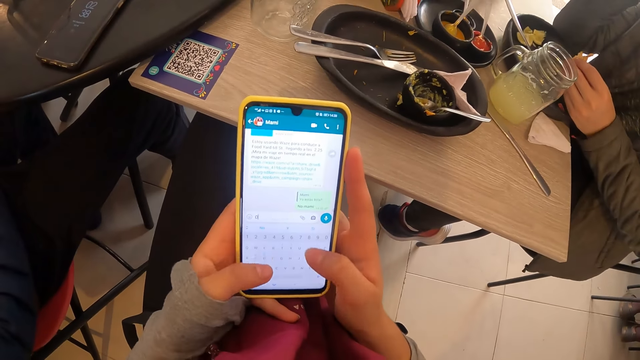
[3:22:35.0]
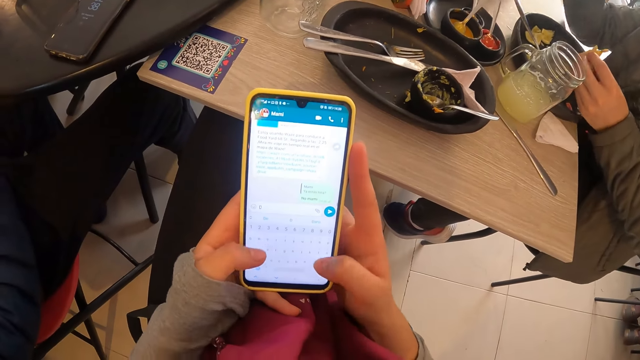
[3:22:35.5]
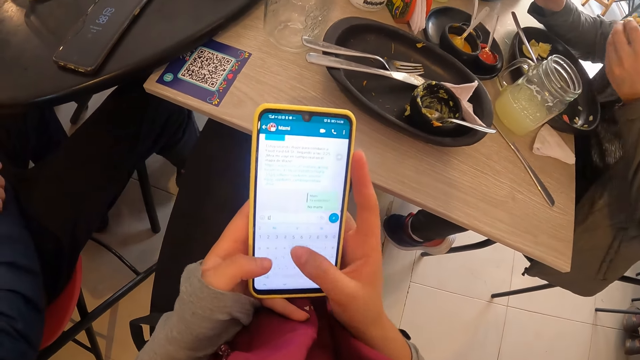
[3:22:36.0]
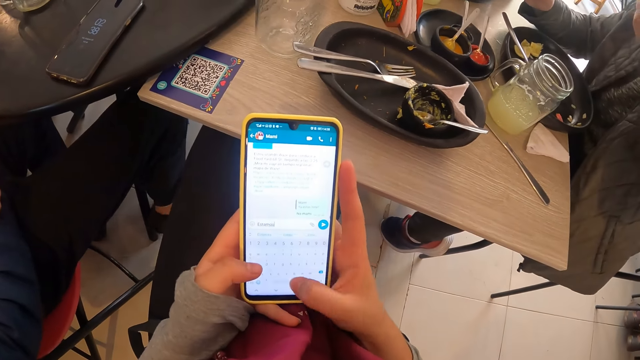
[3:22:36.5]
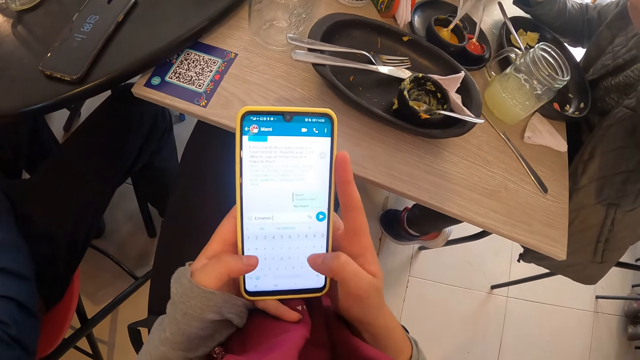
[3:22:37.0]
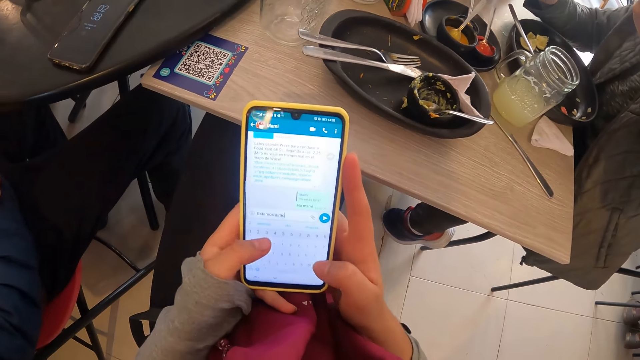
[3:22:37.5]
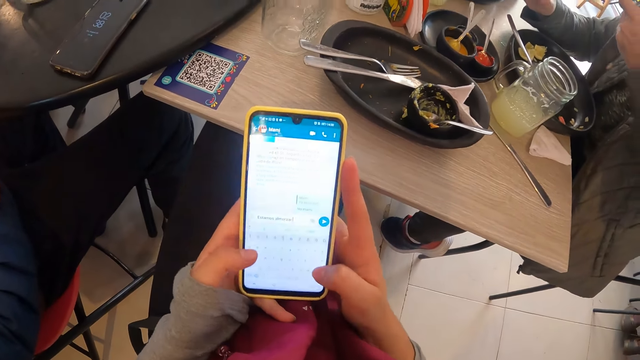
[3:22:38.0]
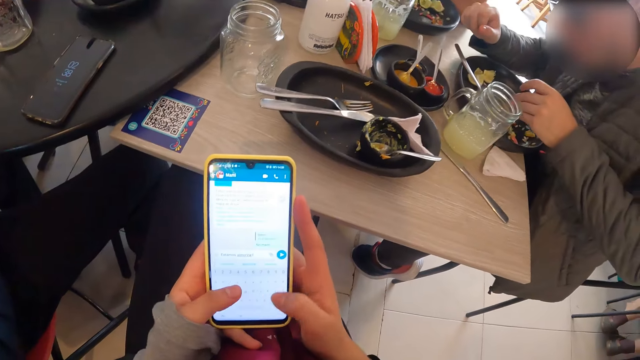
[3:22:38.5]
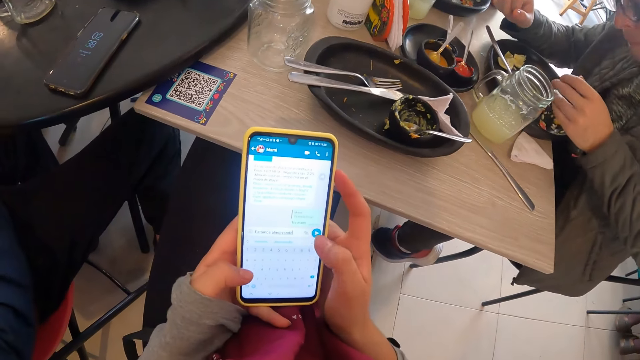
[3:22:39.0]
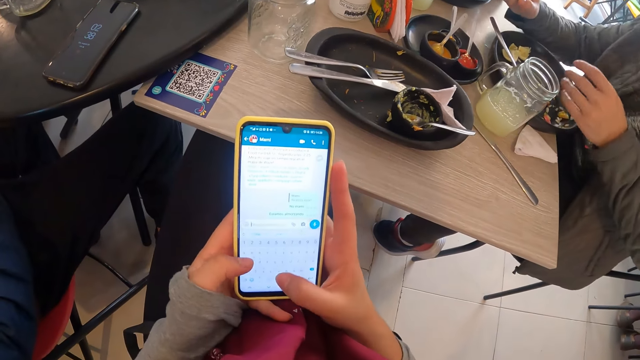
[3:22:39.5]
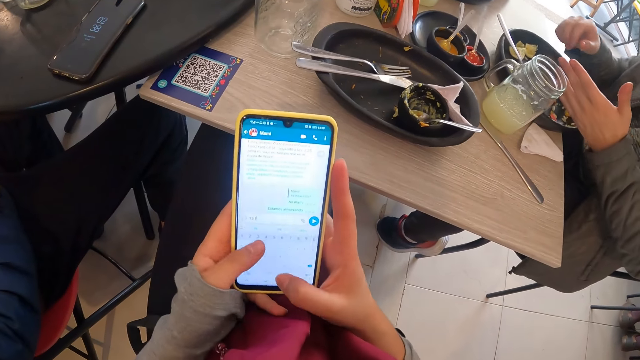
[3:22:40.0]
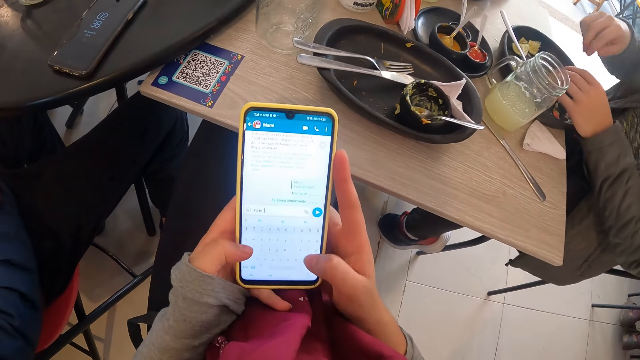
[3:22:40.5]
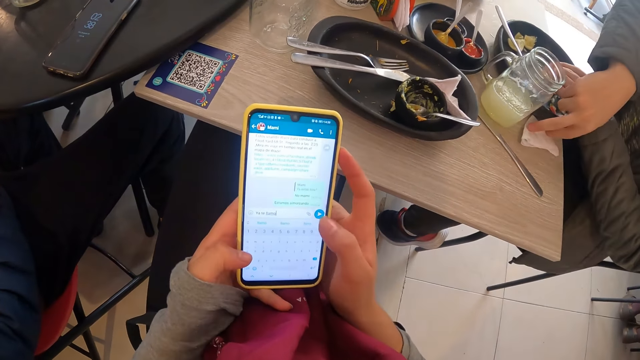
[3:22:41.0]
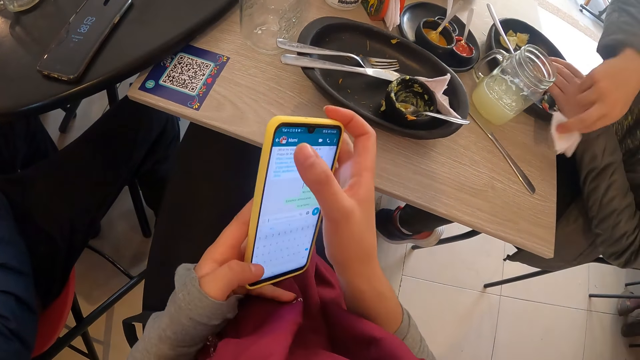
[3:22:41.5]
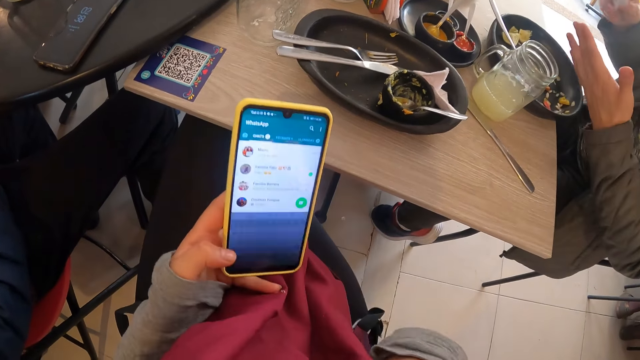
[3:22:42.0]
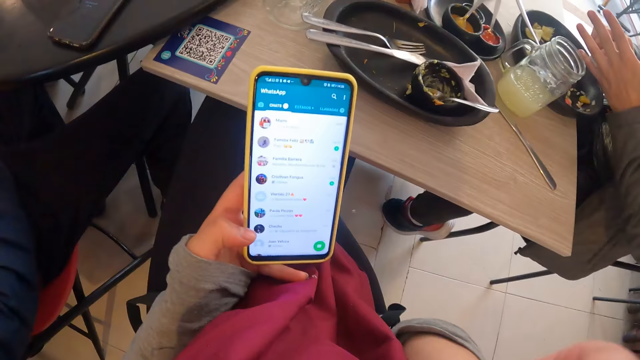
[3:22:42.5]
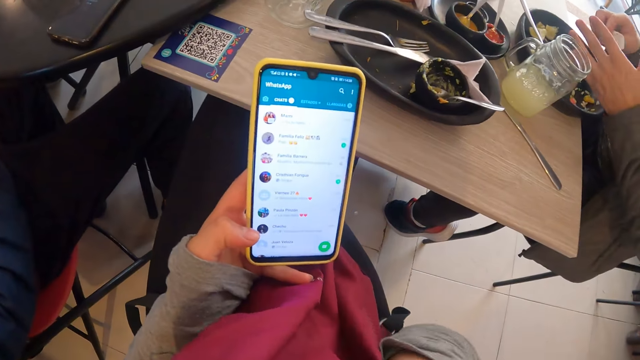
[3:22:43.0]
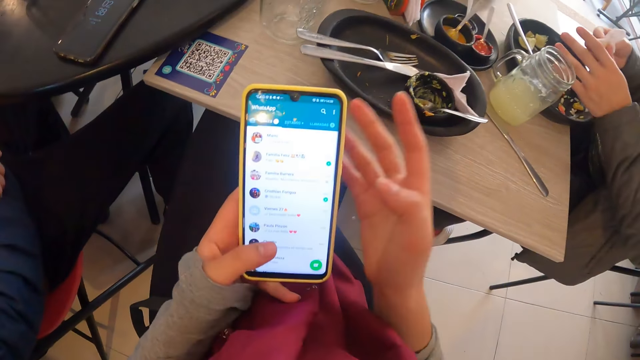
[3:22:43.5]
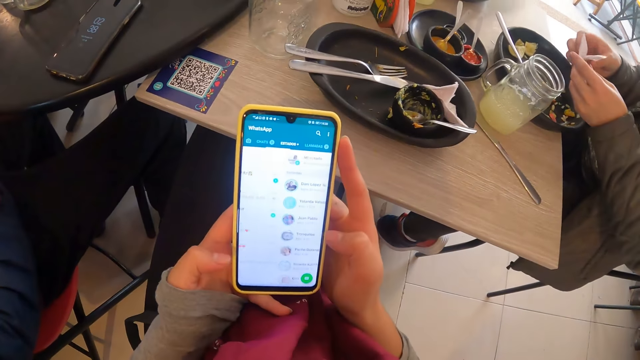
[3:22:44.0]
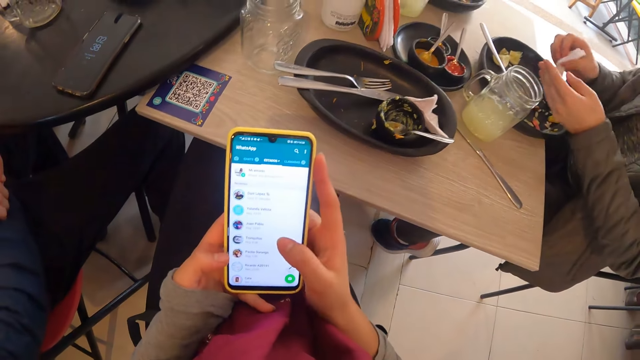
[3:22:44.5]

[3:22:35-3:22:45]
The camera wearer types on a phone. A man eats the taco in his left hand. The camera wearer sends a message on the phone. They type on the phone. The man picks up a serviette from the table with his right hand. He wipes his left hand with the serviette in his right hand.

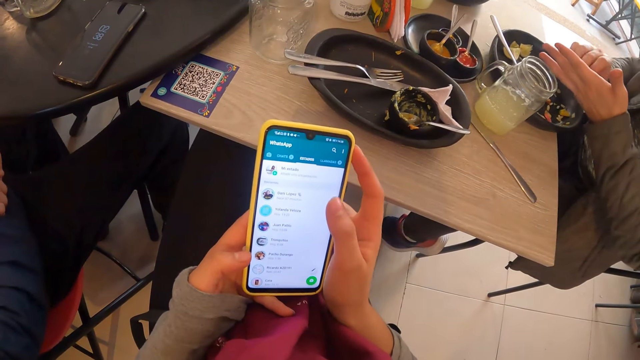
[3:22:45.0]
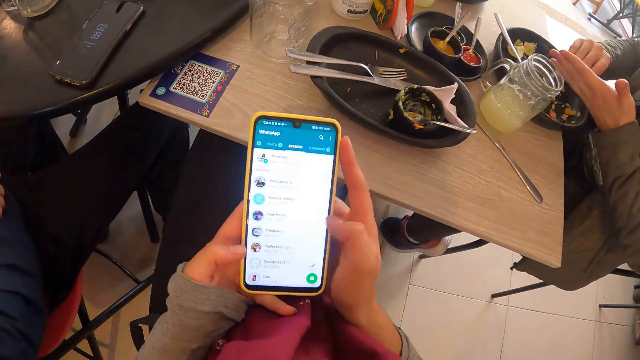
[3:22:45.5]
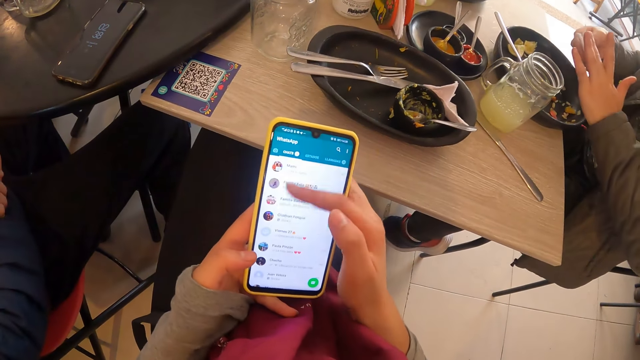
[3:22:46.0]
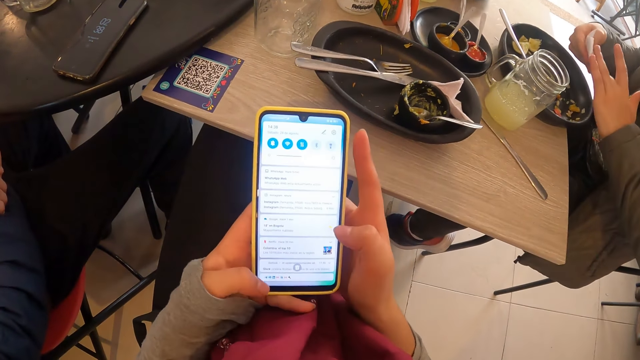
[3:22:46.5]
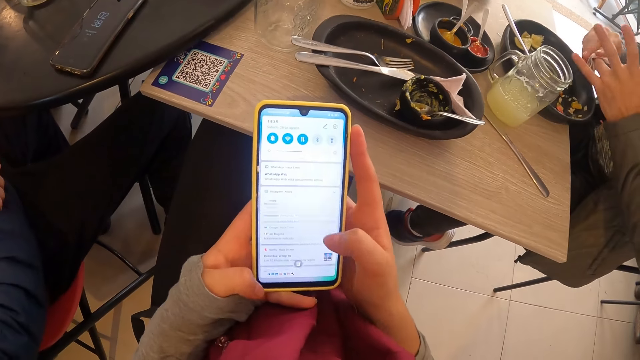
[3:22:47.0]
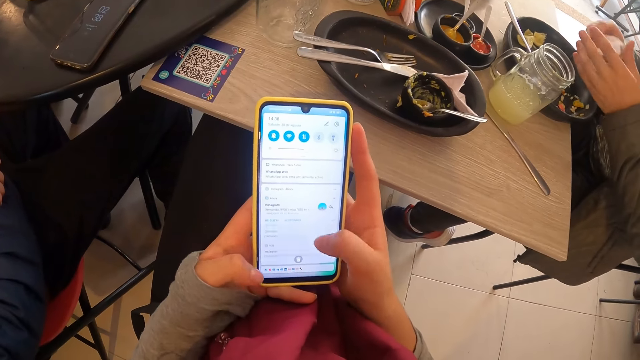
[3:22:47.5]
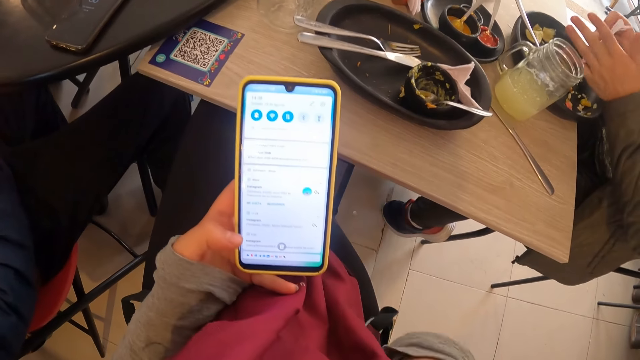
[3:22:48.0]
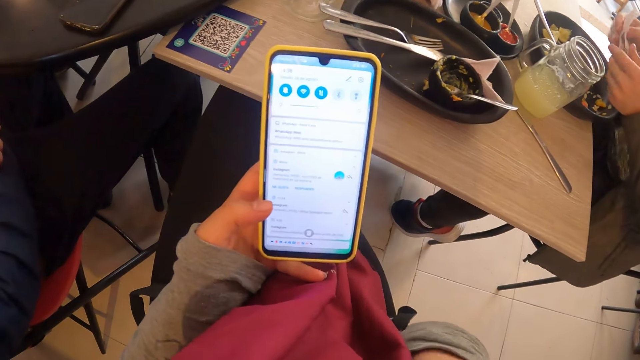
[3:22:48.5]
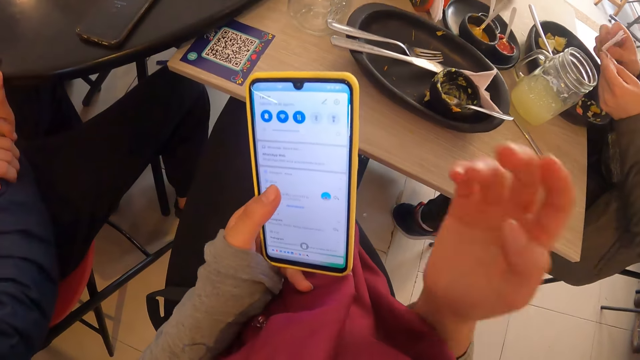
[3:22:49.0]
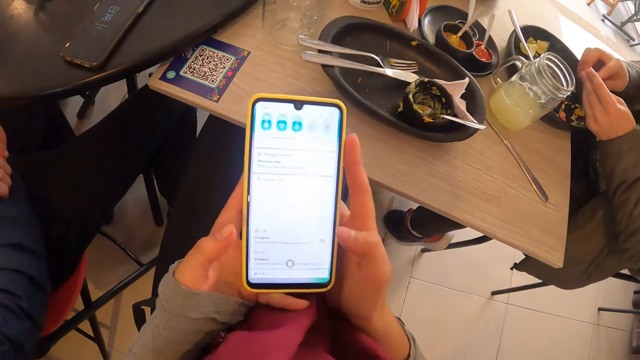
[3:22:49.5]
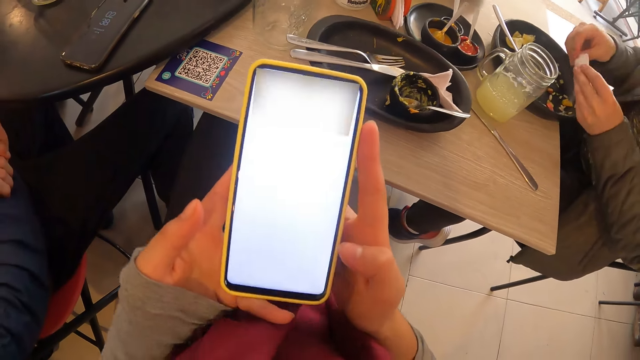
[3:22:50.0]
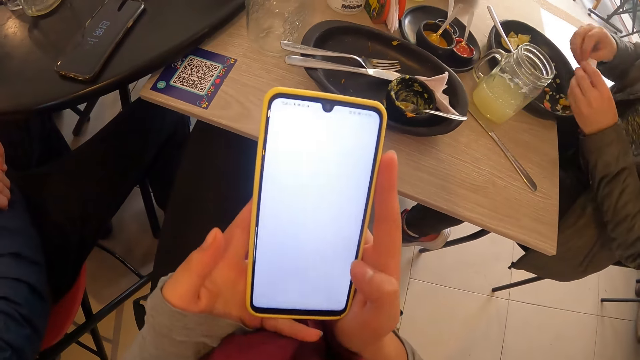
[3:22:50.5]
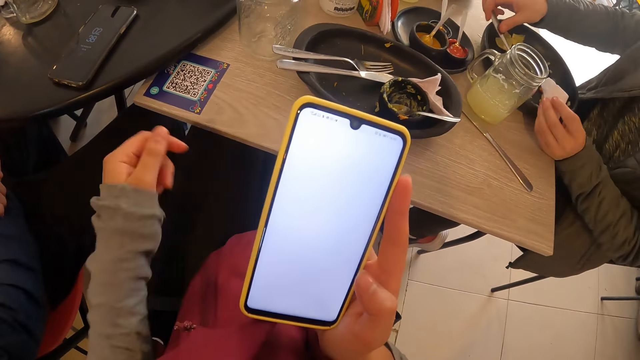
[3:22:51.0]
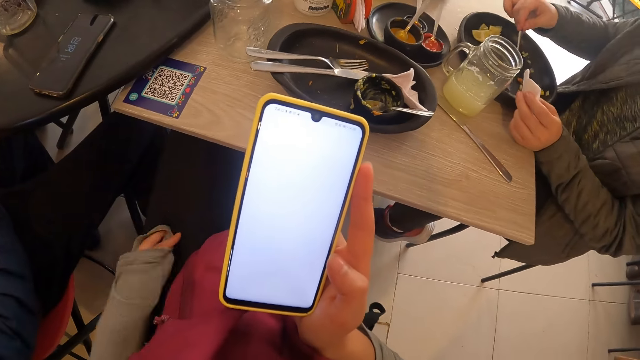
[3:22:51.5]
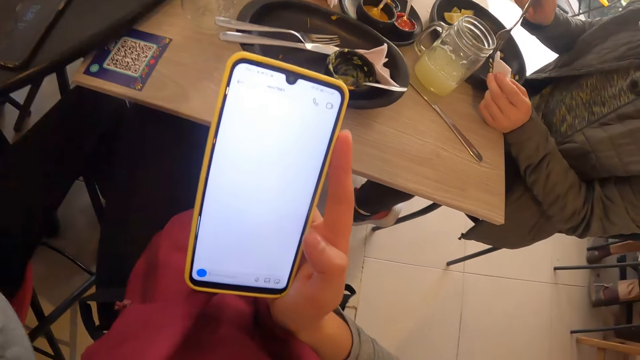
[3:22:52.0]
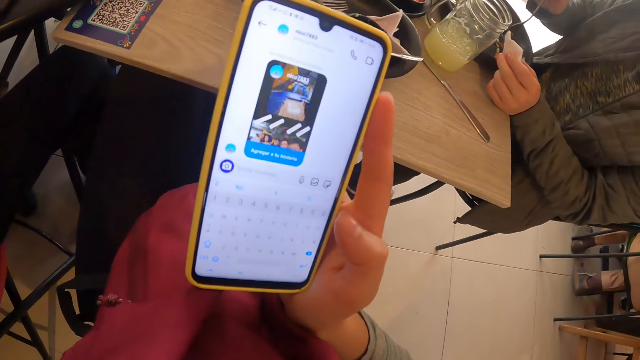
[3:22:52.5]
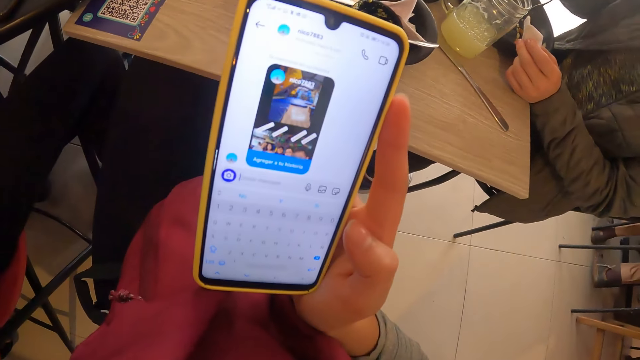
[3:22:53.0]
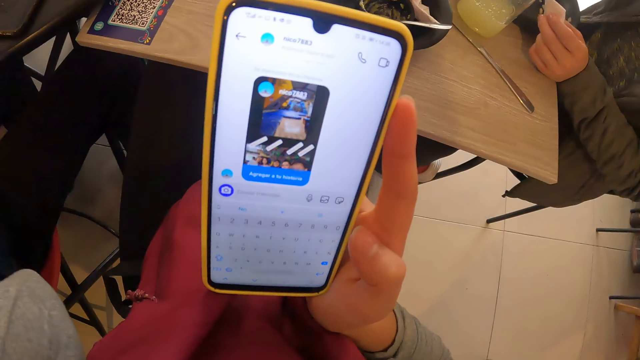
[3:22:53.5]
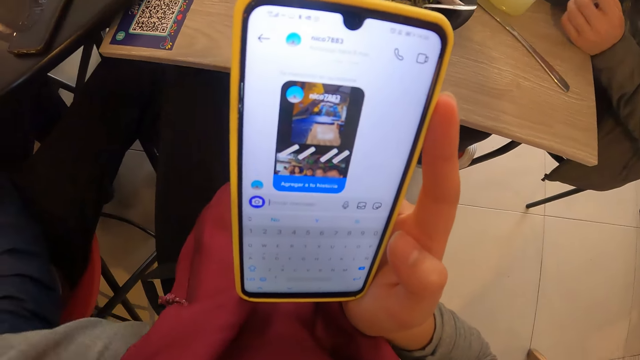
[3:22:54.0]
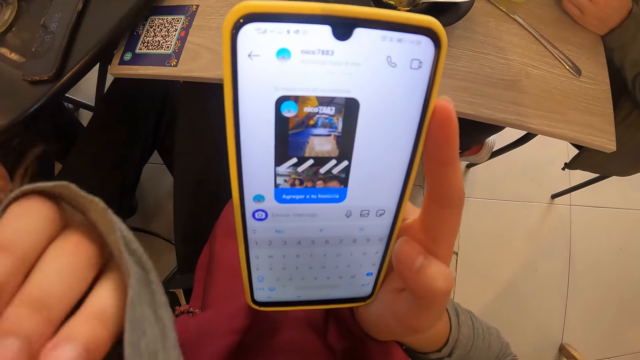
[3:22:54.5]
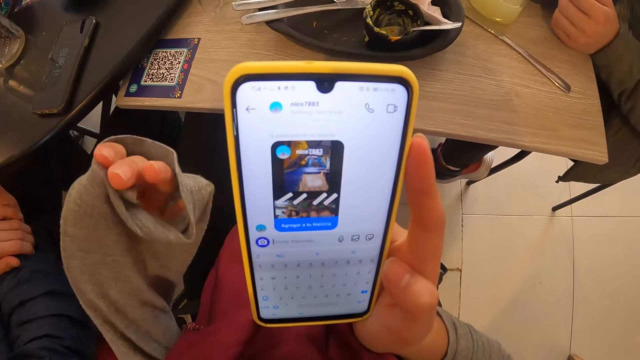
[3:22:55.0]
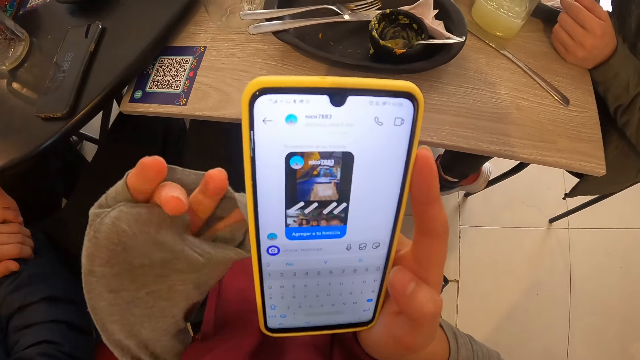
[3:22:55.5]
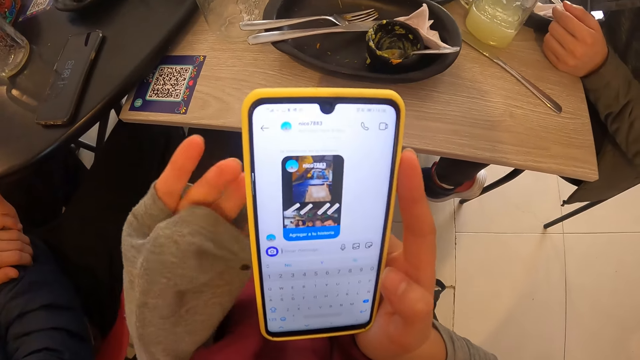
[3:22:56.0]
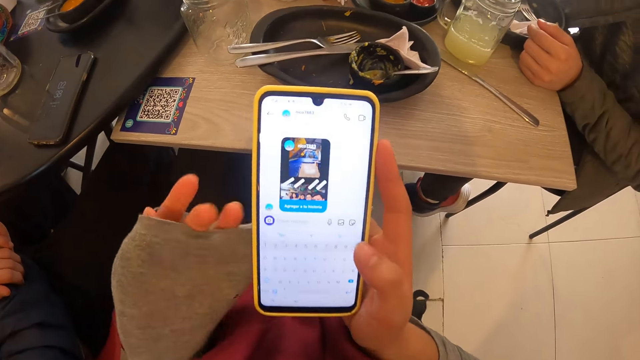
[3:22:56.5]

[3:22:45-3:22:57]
The camera wearer swipes through the phone. She touches her nose with her right hand. She removes her hand from the phone. A man folds the tissue paper with both hands. He passes the tissue paper from his right hand to his left hand. He picks up a fork from a tray on the table with his right hand. The camera wearer adjusts the left sleeve of her top with her left hand and left lap. She pulls her sweater. She raises her hand. She pulls her hair with her left hand. She drops her hand.
